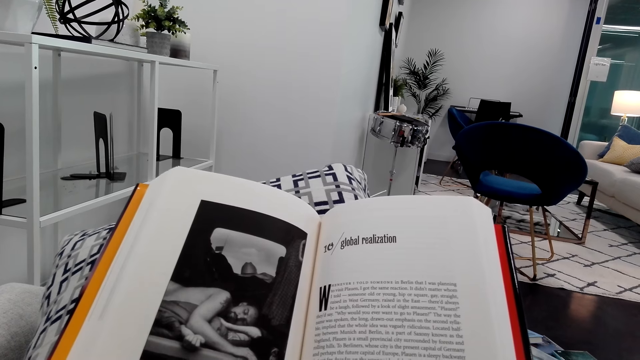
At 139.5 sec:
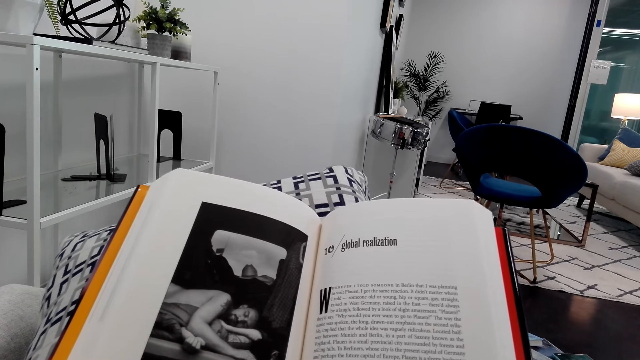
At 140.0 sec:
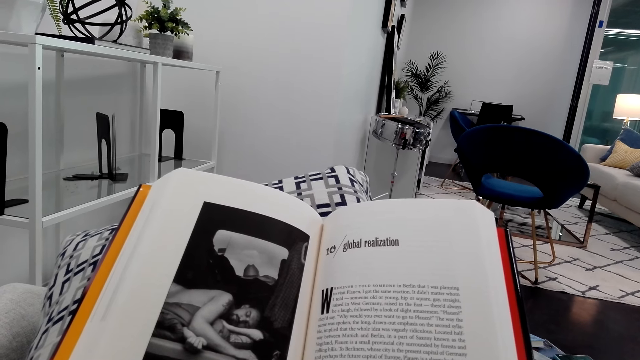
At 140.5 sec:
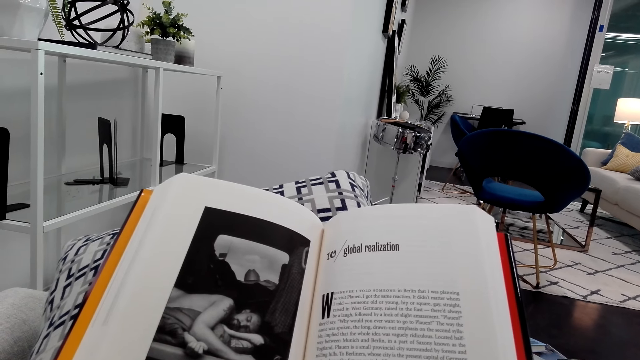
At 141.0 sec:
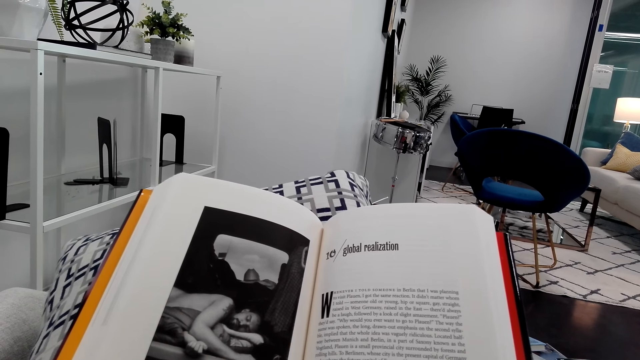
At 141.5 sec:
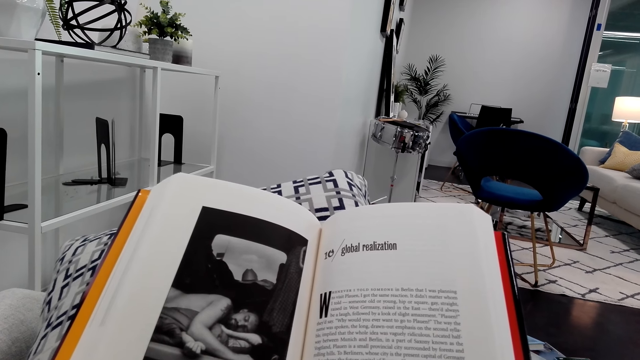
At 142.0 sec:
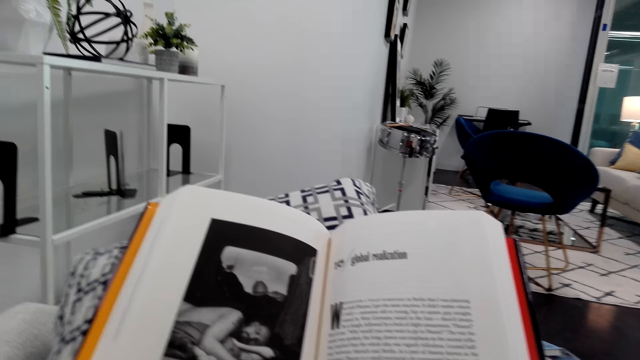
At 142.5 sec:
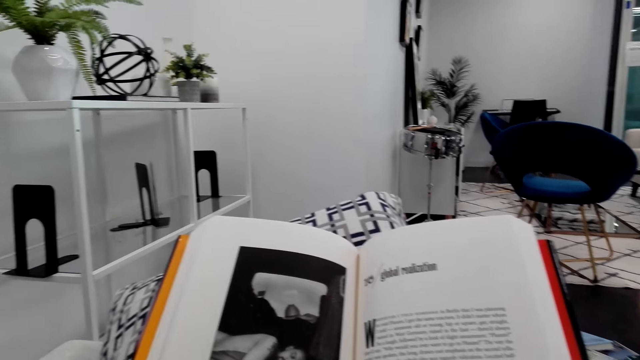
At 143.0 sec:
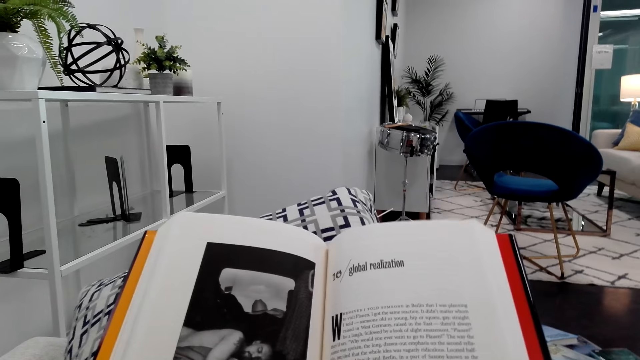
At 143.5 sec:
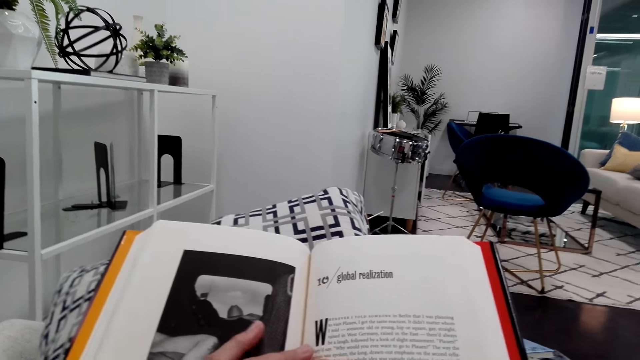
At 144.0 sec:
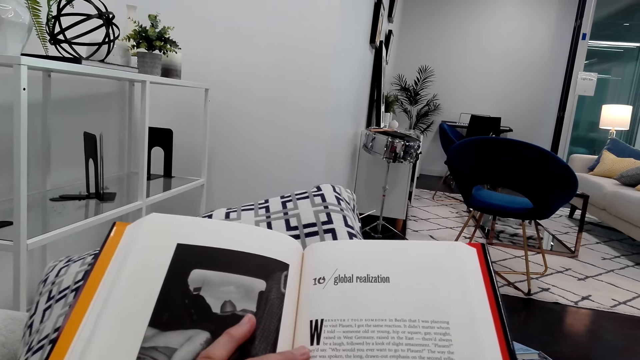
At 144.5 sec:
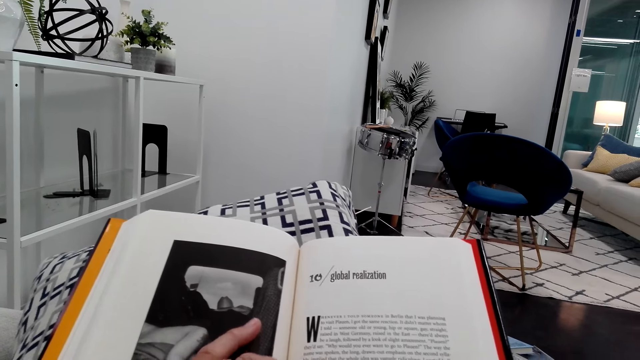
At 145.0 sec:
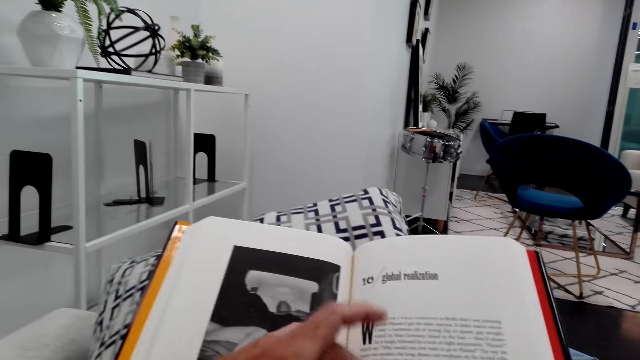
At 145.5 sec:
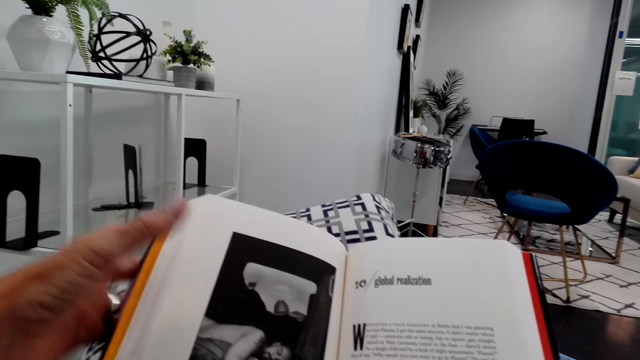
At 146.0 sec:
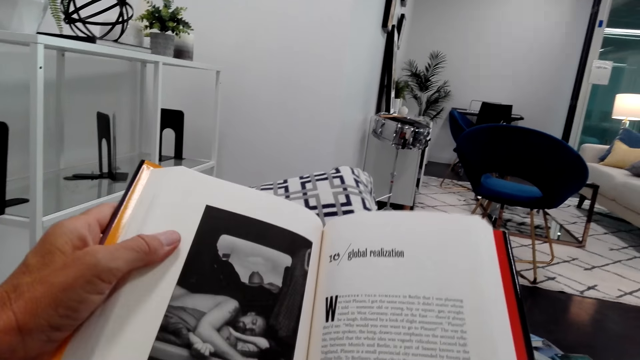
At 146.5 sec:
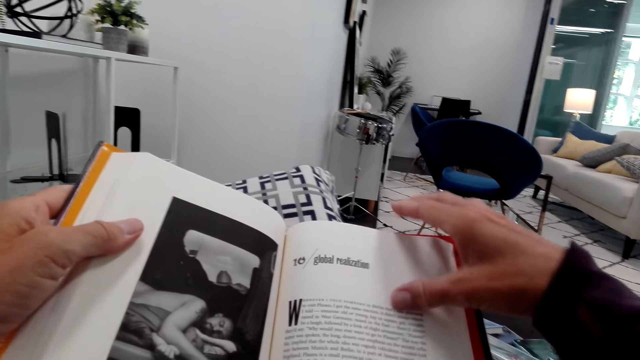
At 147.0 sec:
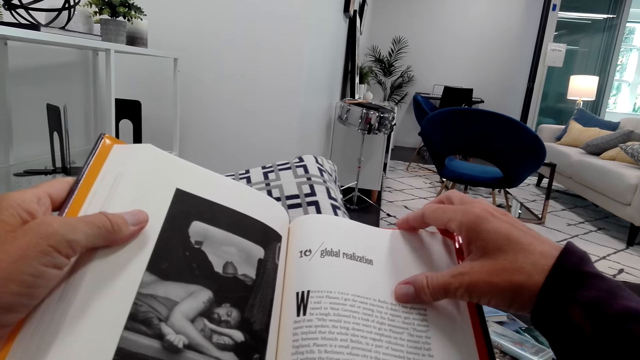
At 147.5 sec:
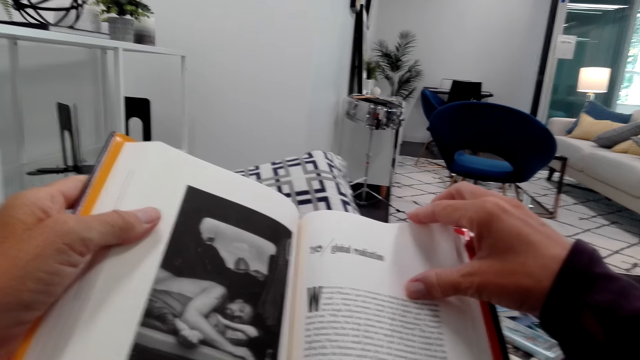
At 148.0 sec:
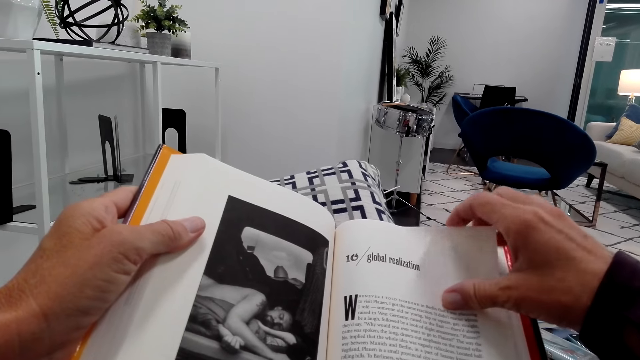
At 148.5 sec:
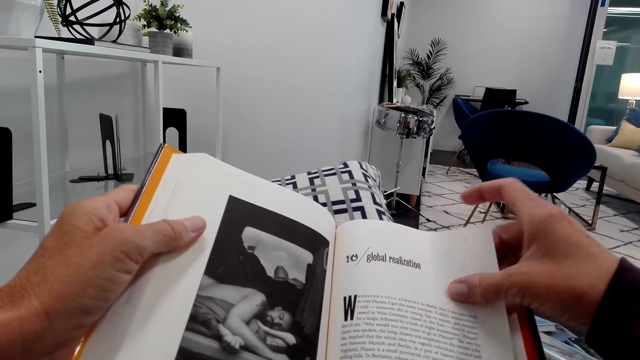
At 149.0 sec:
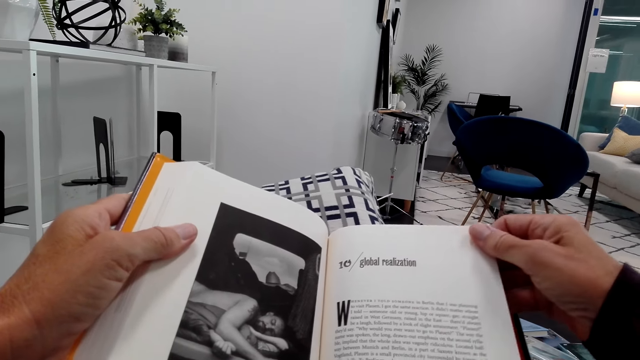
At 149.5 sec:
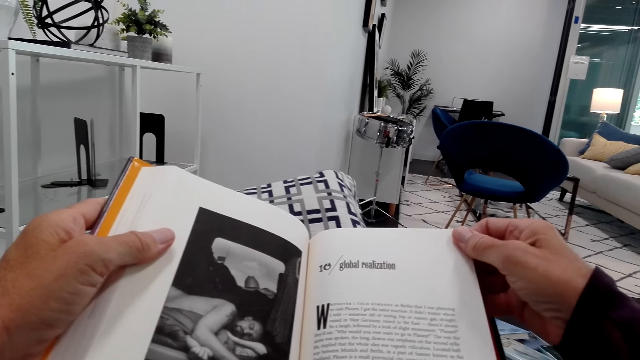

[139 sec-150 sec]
The camera wearer holds the book.

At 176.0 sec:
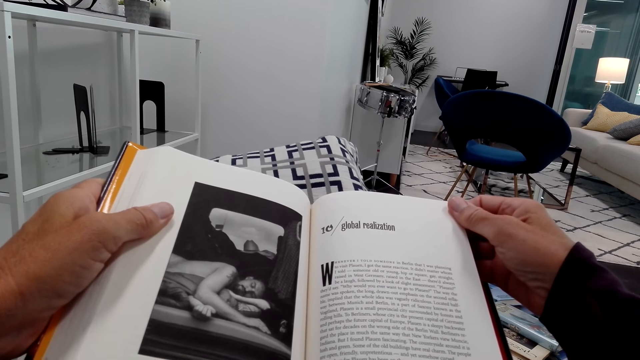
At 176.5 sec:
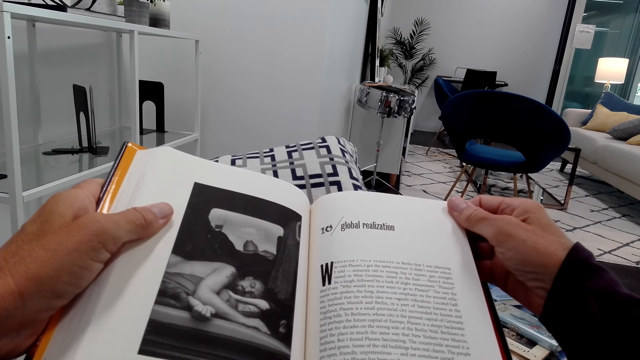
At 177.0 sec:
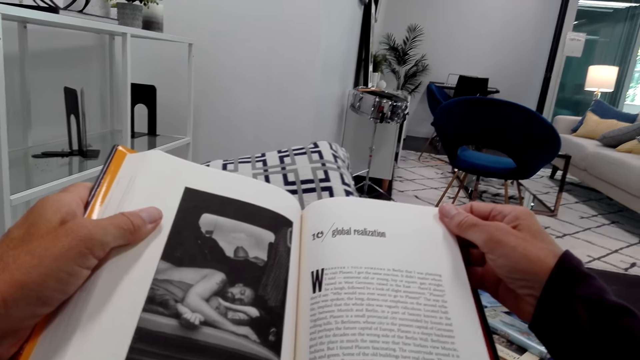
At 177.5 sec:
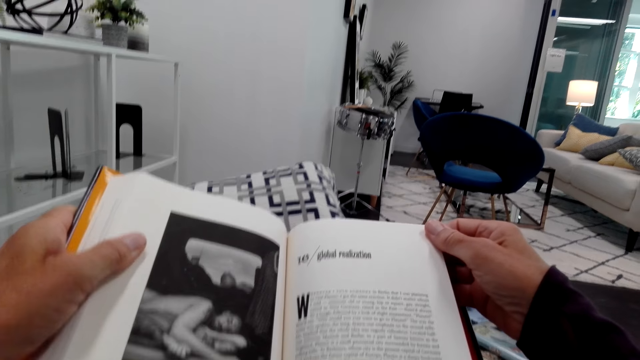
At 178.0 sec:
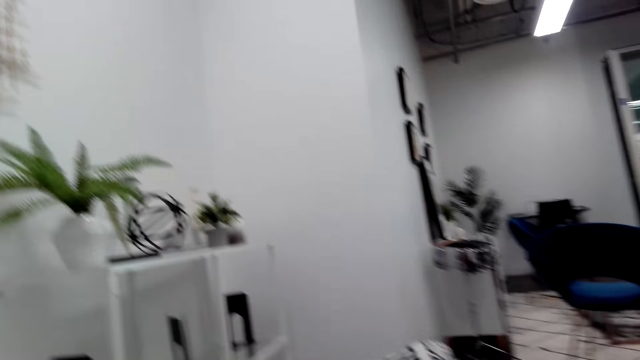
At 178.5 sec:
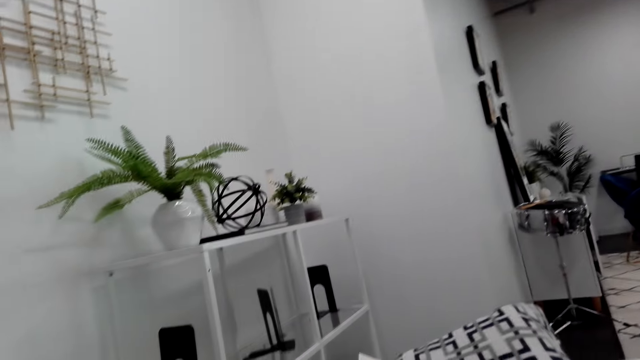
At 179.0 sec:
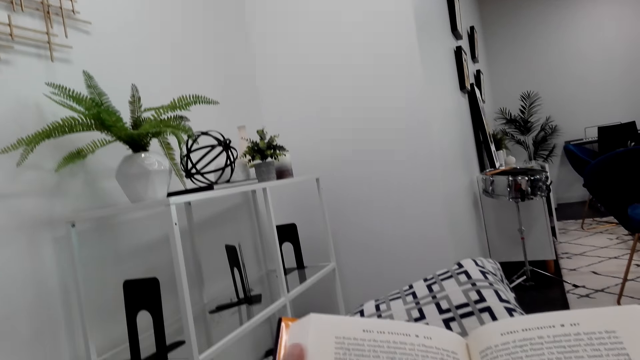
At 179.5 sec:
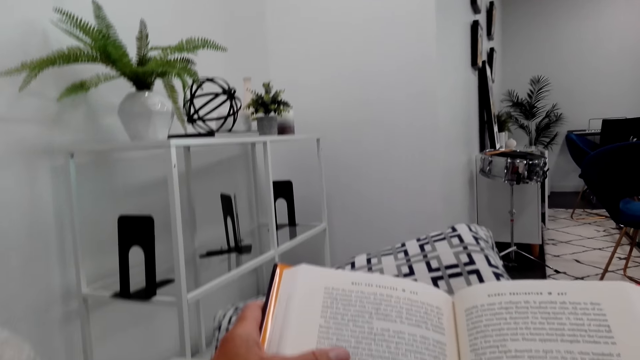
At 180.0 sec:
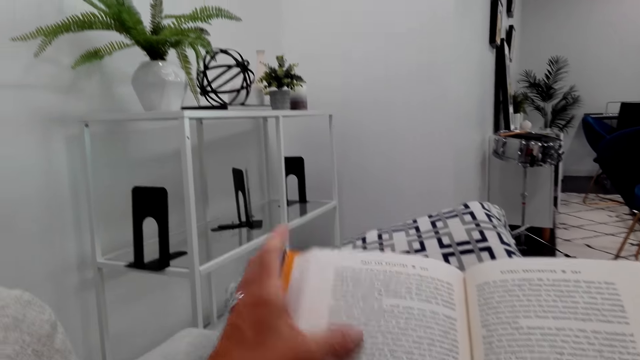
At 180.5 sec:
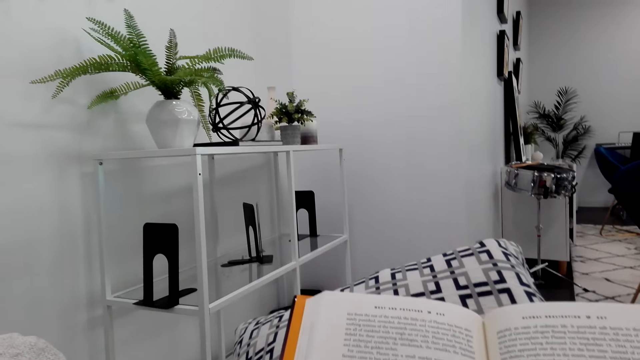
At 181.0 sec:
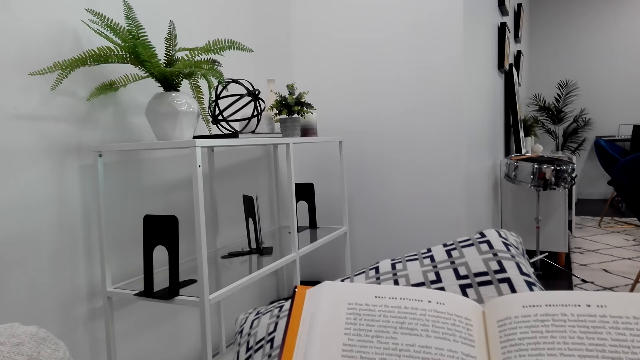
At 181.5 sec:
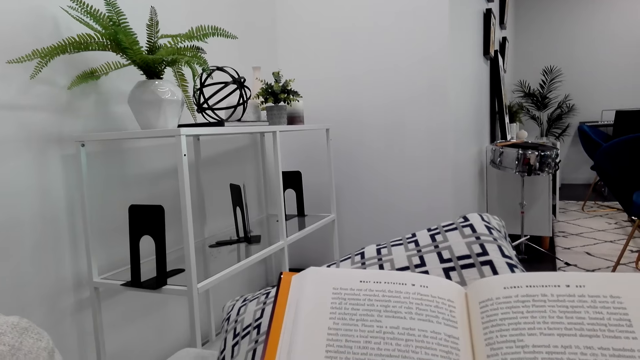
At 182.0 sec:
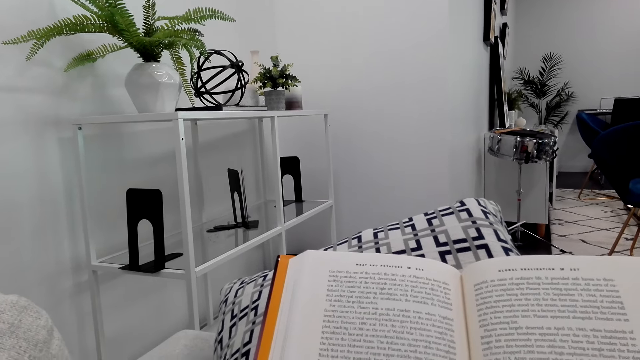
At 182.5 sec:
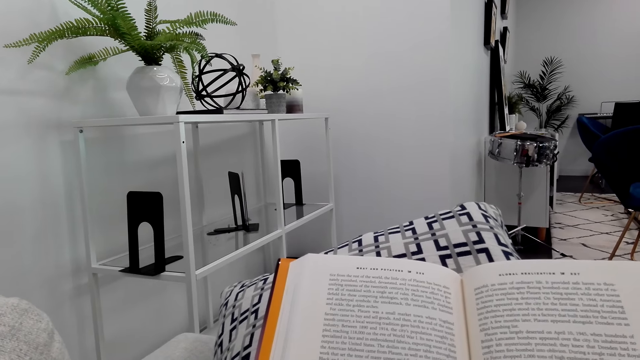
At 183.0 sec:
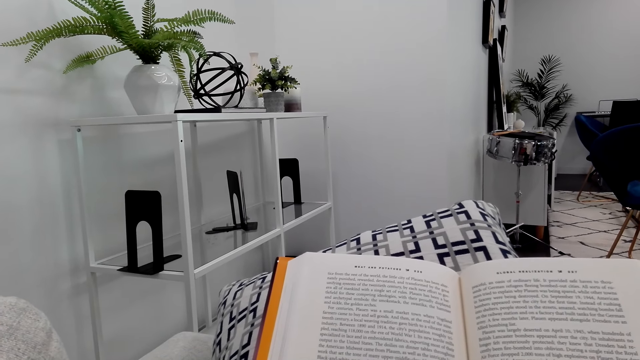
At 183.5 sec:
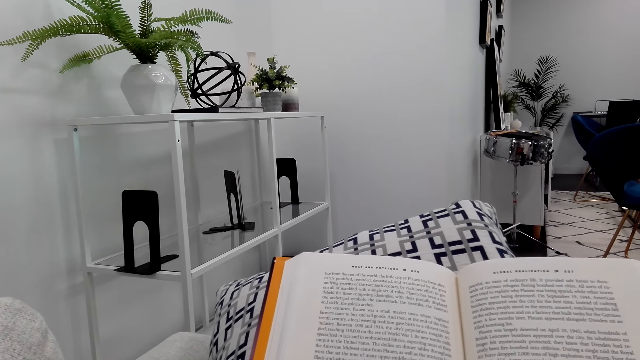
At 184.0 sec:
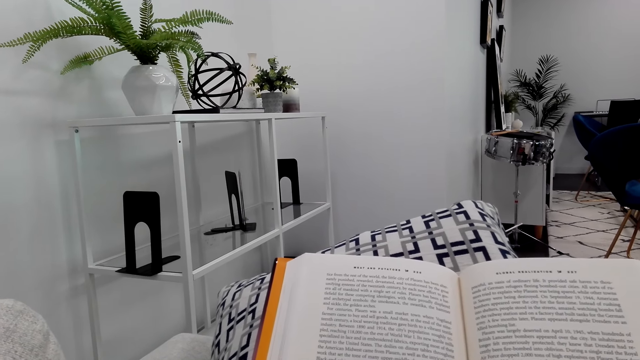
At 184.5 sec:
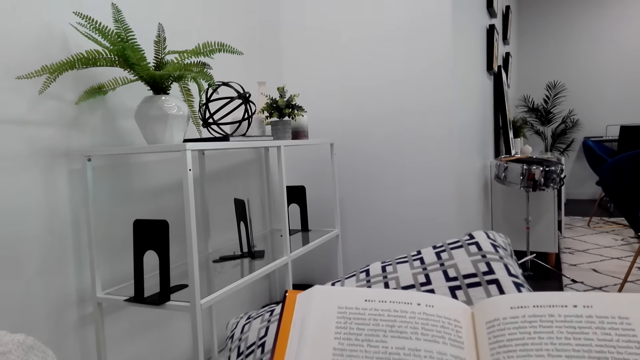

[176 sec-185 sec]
The camera wearer flips a page. They read the novel.
